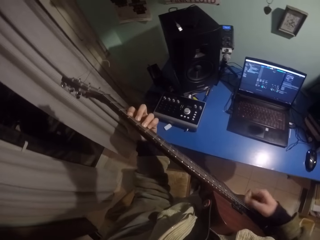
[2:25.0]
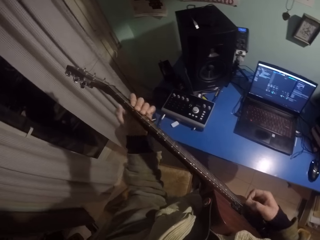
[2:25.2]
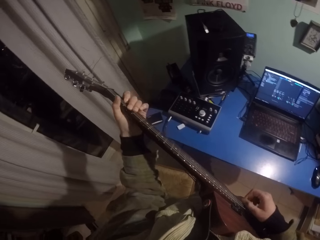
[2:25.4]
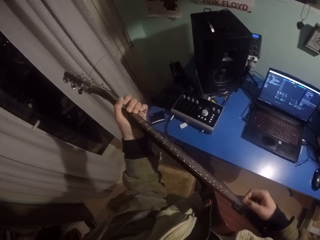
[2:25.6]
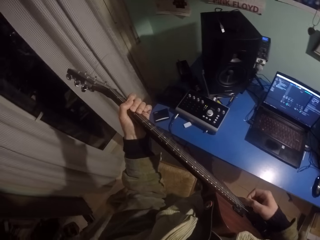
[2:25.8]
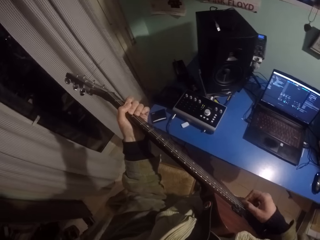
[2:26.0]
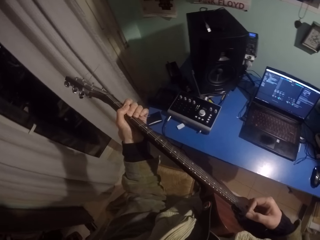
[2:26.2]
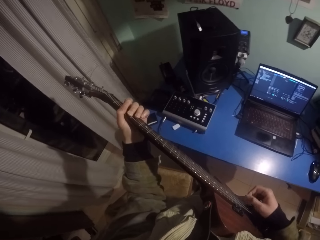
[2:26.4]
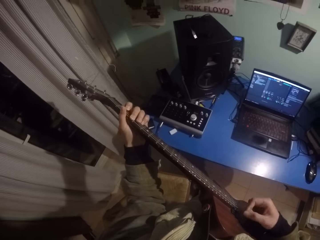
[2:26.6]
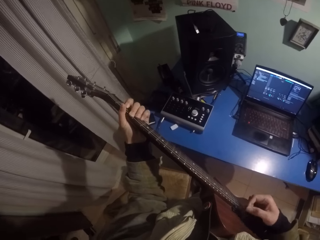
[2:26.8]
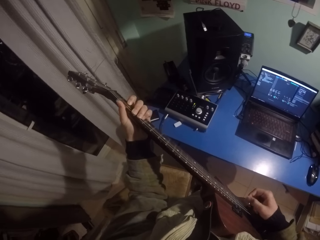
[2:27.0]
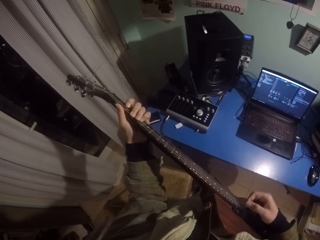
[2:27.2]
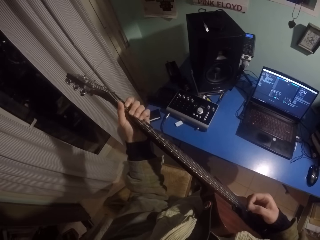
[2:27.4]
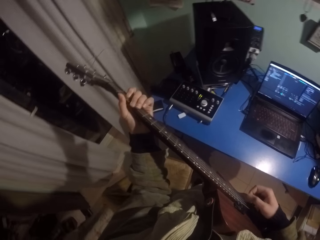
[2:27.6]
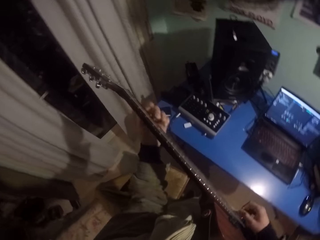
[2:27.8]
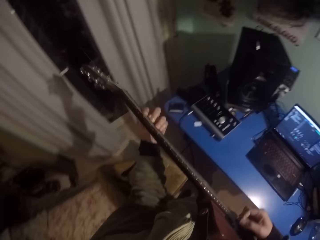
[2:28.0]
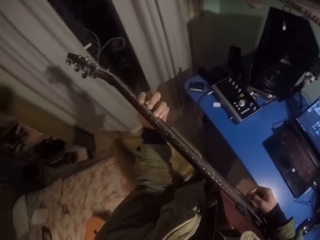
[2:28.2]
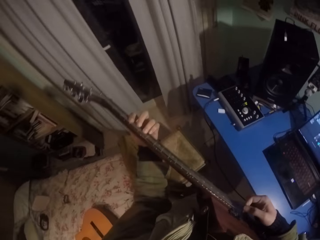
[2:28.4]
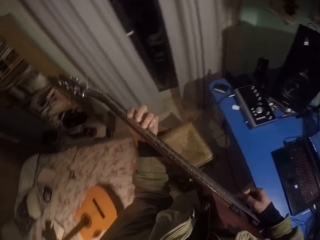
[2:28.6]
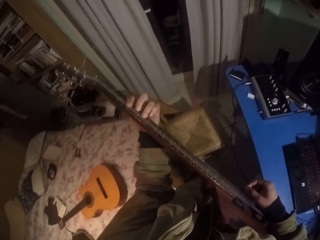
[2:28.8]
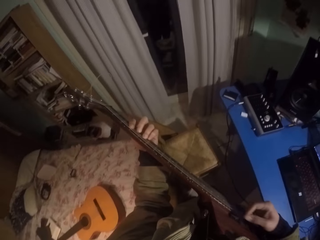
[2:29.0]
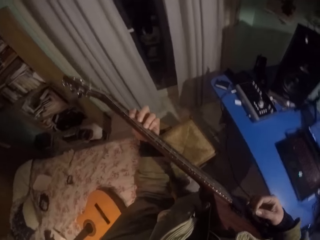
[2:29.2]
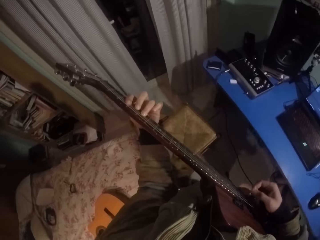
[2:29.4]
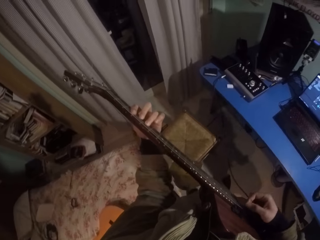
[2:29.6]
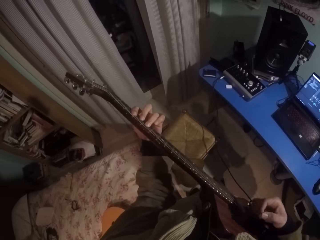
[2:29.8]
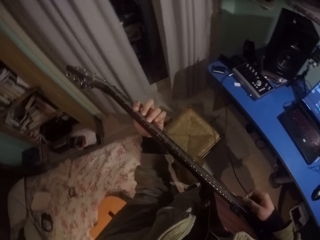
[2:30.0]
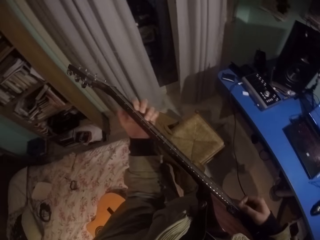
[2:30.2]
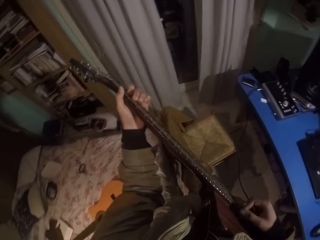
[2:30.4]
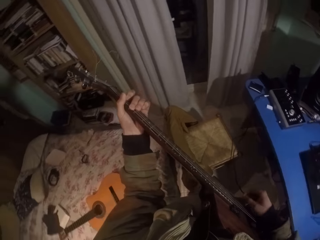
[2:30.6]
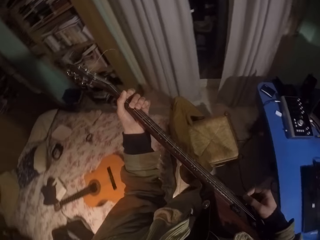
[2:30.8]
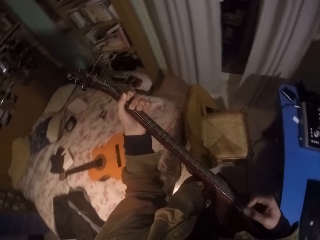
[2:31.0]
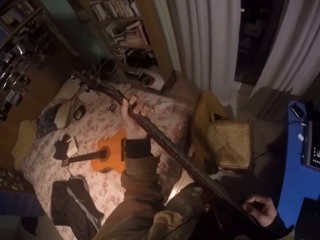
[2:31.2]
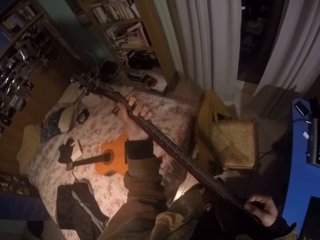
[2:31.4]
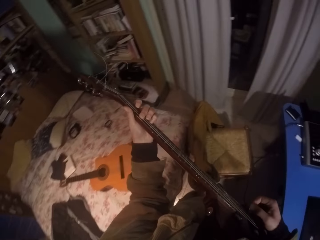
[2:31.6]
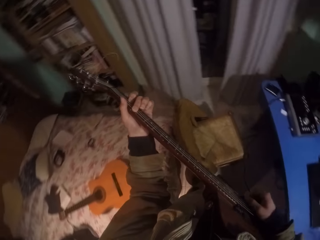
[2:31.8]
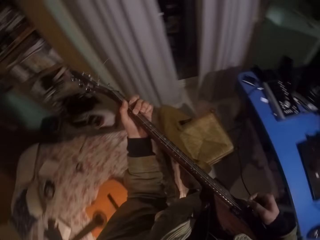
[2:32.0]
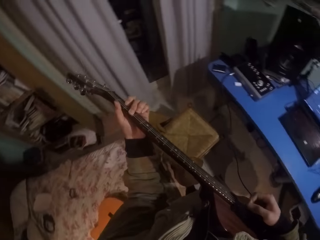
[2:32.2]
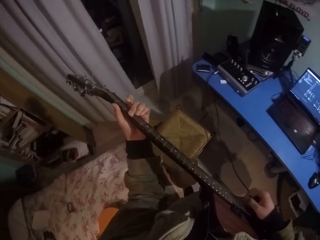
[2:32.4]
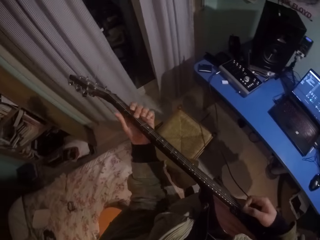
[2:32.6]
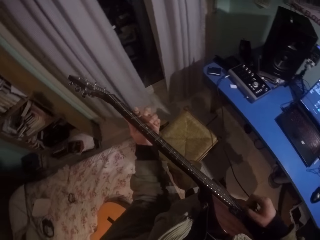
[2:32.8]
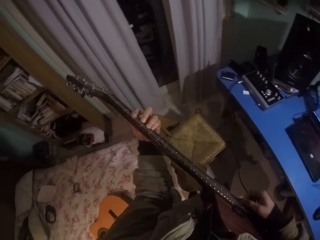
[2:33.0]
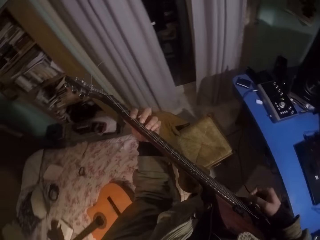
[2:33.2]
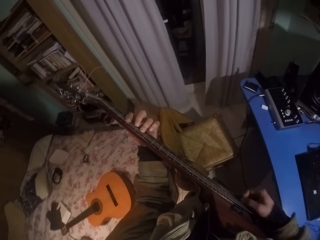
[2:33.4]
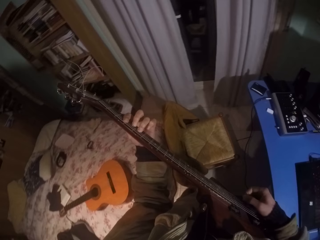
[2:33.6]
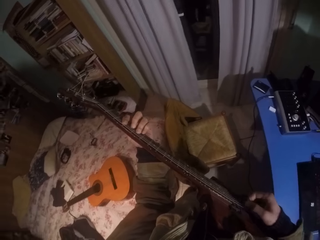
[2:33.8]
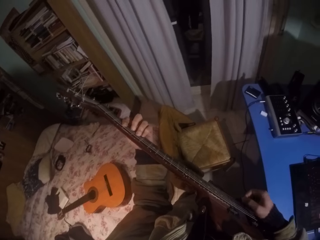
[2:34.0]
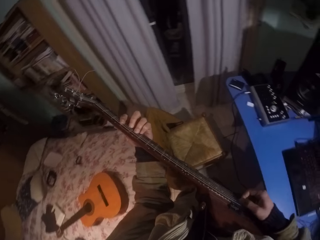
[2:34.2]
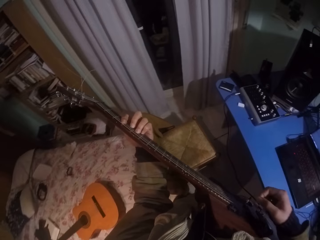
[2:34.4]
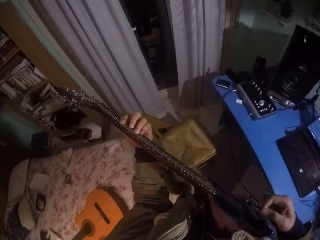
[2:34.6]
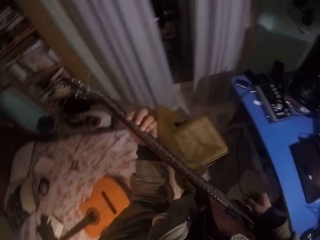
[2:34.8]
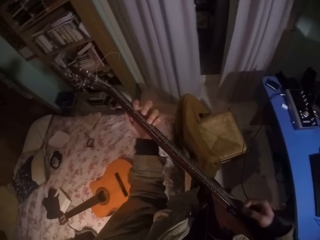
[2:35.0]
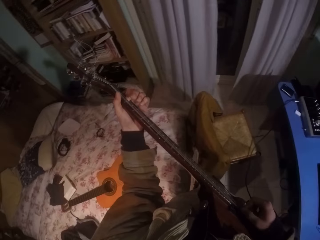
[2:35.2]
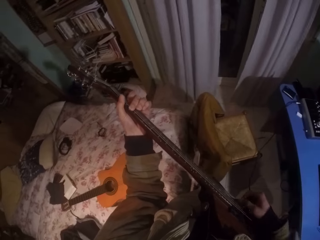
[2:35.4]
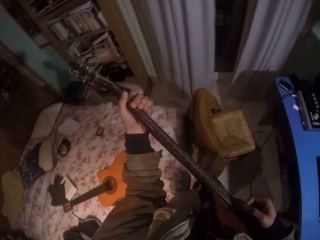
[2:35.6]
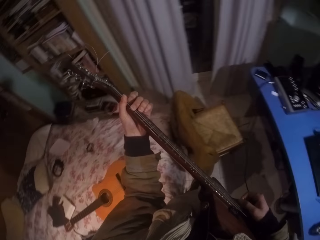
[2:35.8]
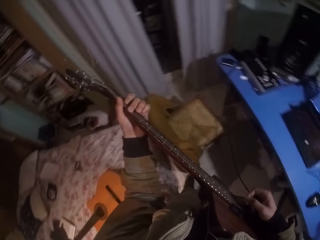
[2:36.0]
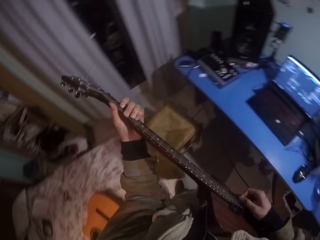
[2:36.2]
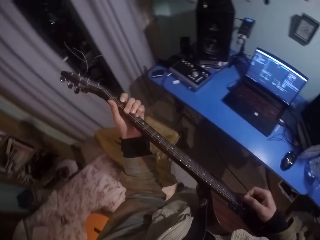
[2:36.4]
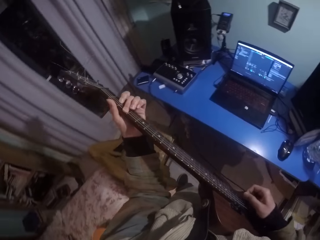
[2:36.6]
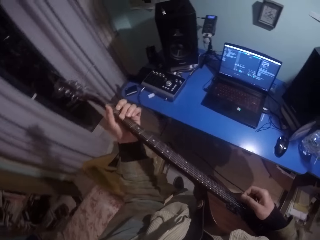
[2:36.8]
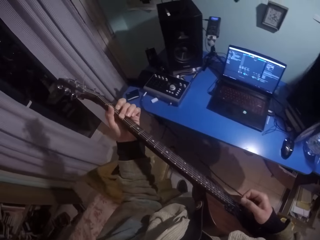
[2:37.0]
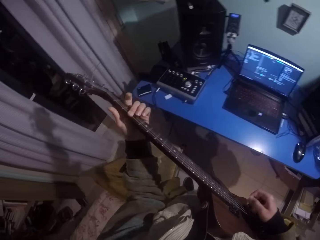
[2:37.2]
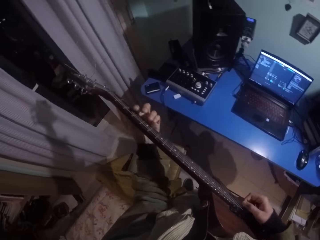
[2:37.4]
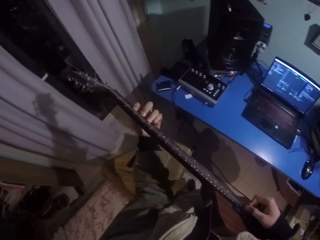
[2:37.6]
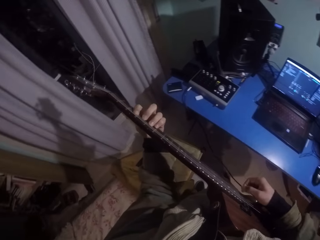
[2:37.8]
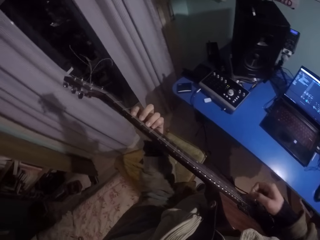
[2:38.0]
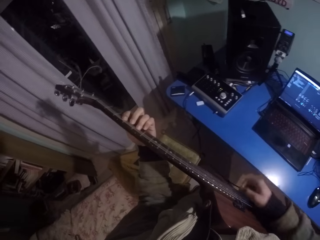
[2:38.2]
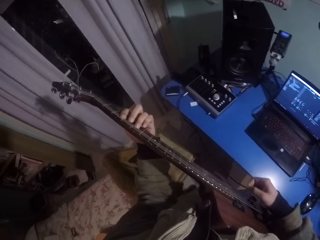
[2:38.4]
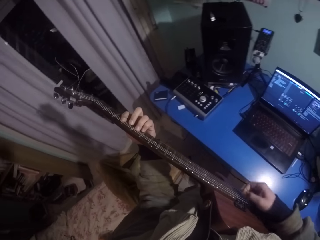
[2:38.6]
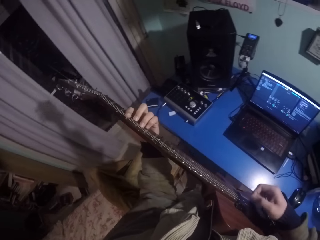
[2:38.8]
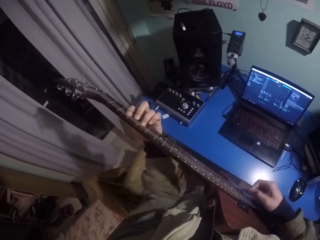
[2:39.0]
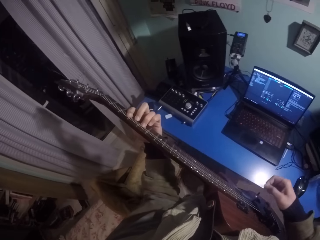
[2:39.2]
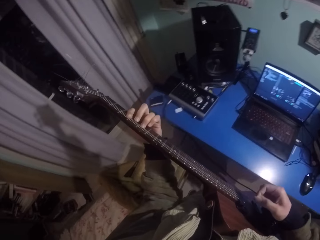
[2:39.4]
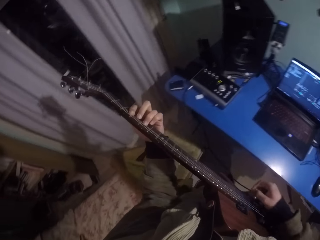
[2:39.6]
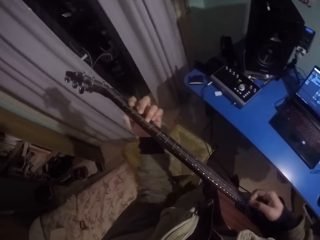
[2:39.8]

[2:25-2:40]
The camera wearer moves his left hand upwards on the fretboard. He moves his right hand on the frets. He moves his left-hand fingers. He moves his left hand to the other side of the fretboard. He moves his right hand on the frets. He moves his left hand upwards on the fretboard. He moves his right hand on the frets. He moves his left hand to the other side of the fretboard. He moves his right hand on the frets. He moves his left hand upwards on the fretboard. He moves his right hand on the frets. He moves his left hand to the other side of the fretboard. He moves his right hand on the frets.

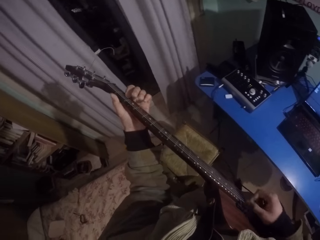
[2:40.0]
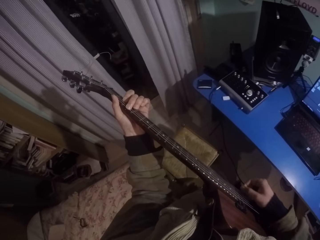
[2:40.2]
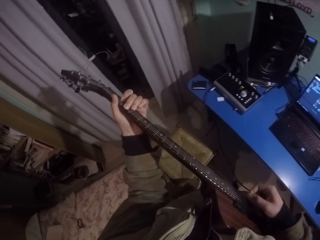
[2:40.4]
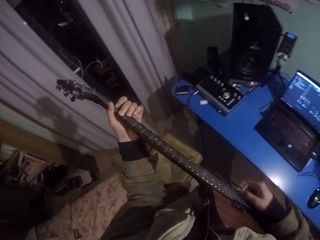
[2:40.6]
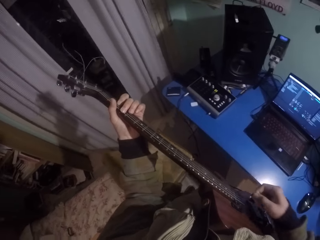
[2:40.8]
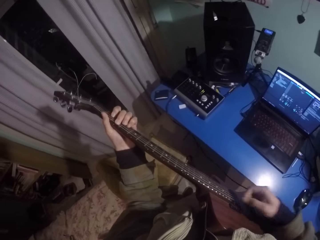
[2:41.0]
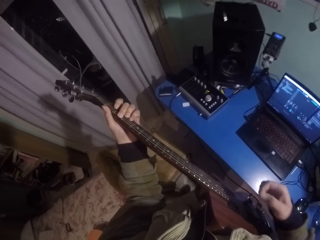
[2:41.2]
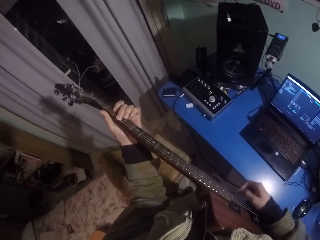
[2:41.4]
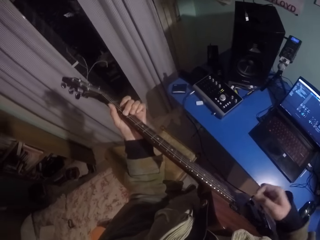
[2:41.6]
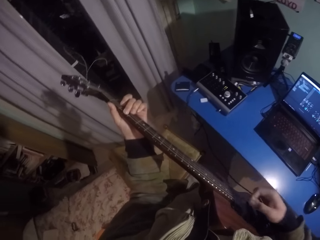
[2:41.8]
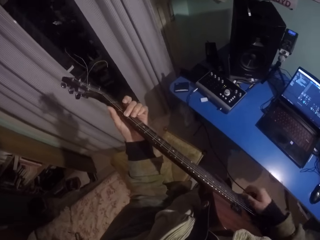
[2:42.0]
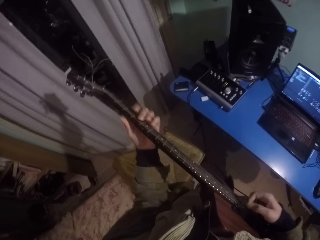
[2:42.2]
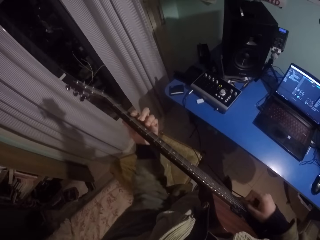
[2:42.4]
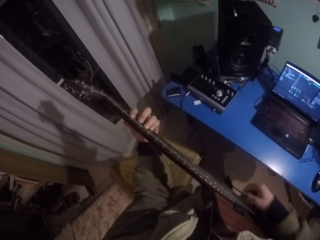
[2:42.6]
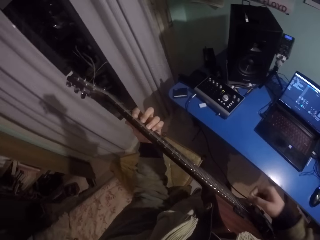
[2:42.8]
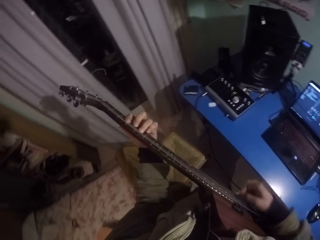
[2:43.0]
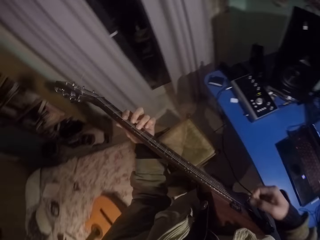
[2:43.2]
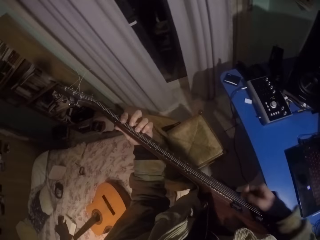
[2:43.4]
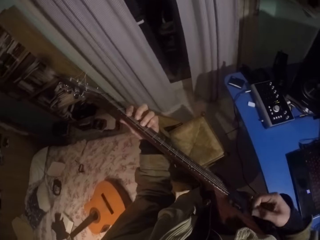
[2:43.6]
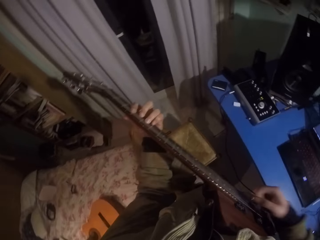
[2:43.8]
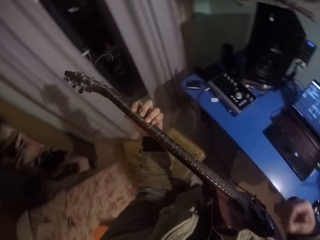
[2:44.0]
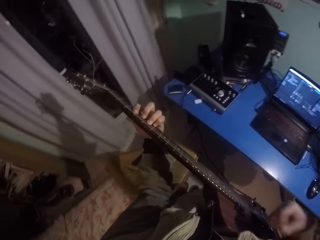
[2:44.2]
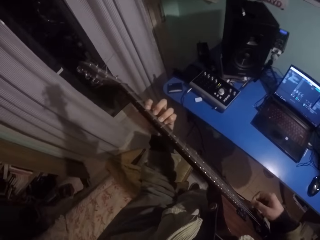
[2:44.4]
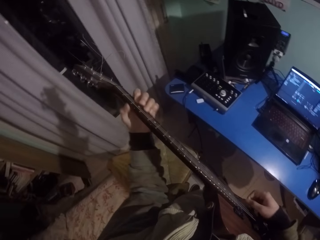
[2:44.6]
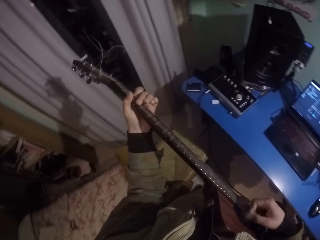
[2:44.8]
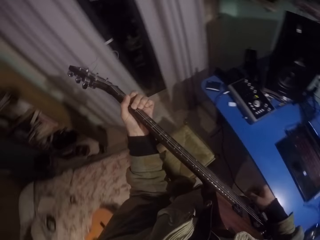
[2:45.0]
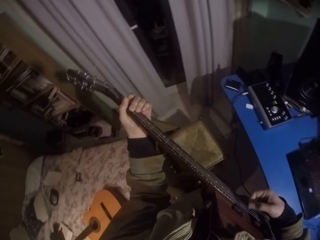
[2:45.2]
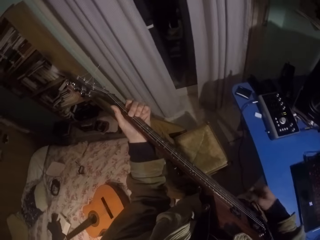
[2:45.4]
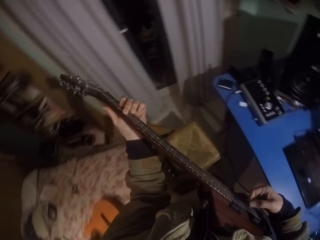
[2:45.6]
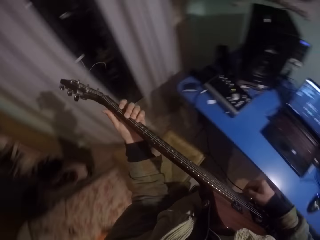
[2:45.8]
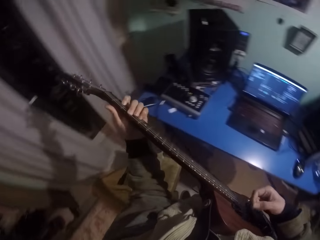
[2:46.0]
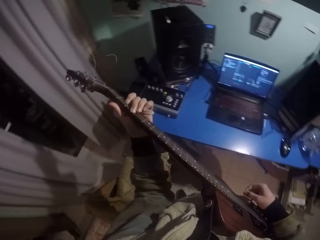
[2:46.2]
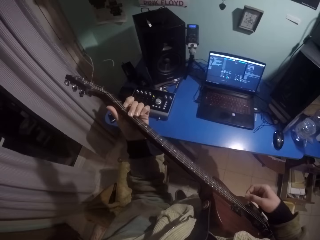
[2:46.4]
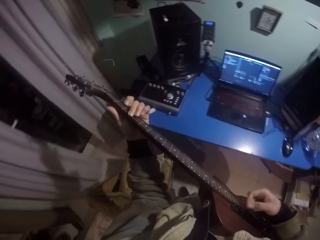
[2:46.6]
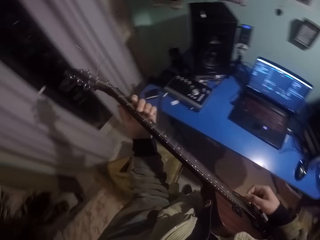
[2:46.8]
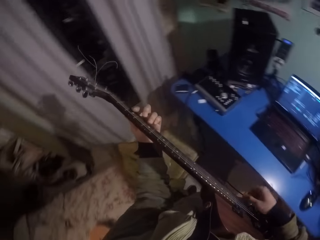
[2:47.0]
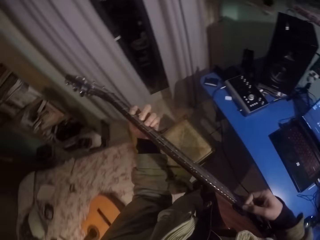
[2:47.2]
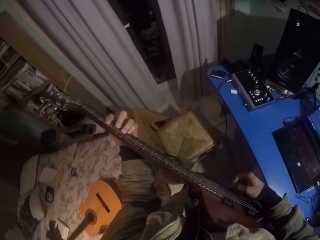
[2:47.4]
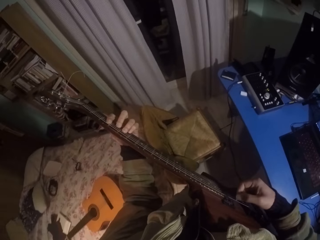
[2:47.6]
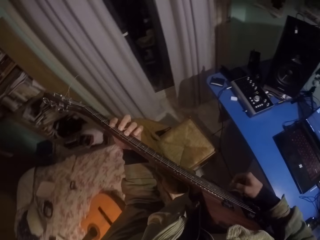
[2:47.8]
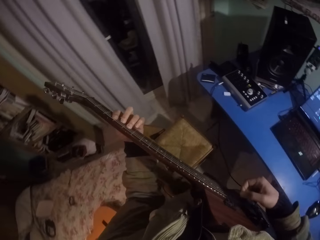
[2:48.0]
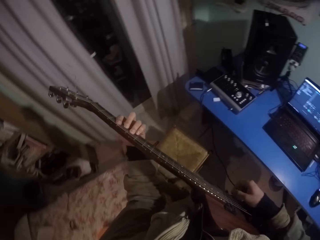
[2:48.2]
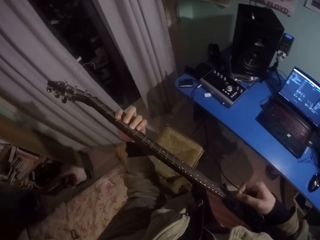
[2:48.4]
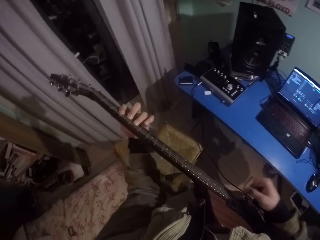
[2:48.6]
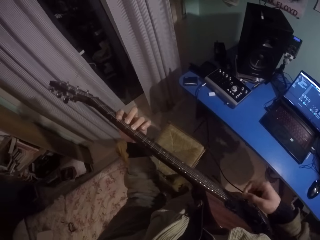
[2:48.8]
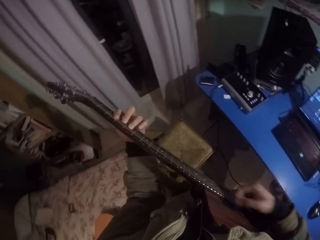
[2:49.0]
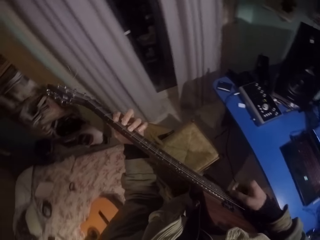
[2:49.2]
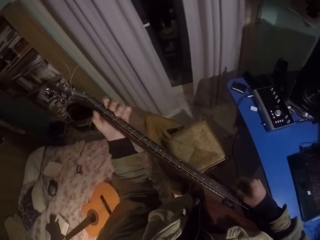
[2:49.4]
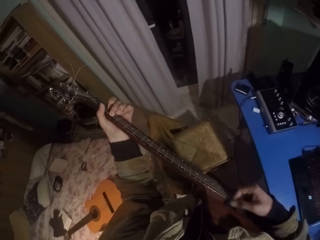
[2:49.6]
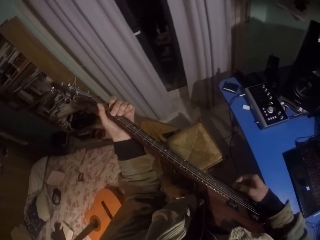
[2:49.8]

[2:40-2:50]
The camera wearer moves his left hand upwards on the fretboard. He moves his right hand on the frets. He moves his left hand to the other side of the fretboard. He moves his right hand on the frets. He moves his left hand upwards on the fretboard. He moves his right hand on the frets. He moves his left hand to the other side of the fretboard. He moves his right hand on the frets.
